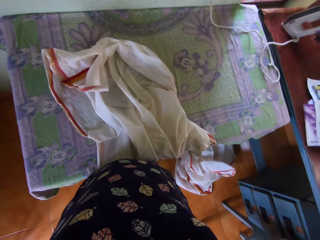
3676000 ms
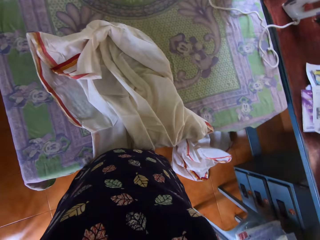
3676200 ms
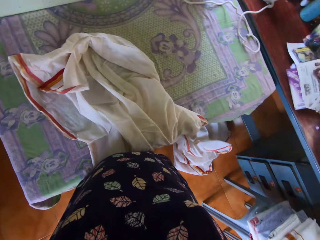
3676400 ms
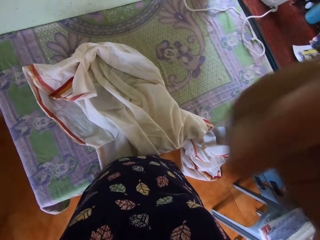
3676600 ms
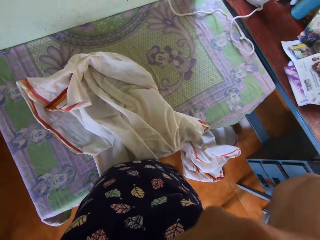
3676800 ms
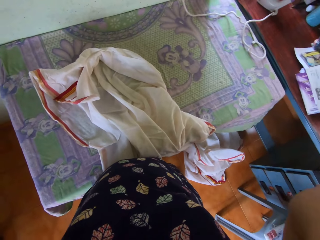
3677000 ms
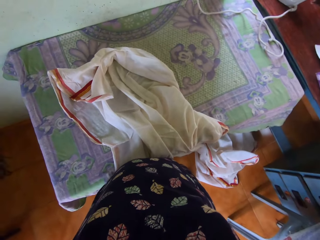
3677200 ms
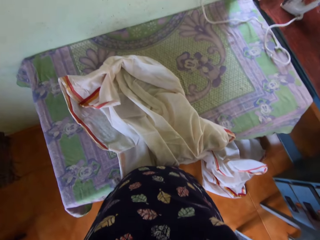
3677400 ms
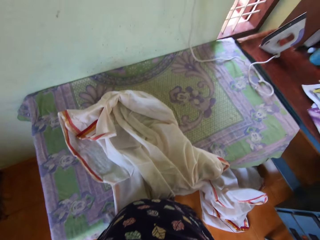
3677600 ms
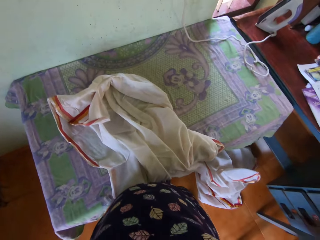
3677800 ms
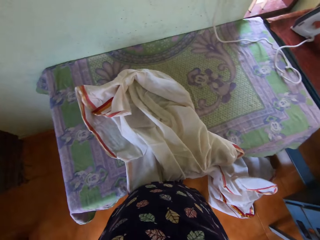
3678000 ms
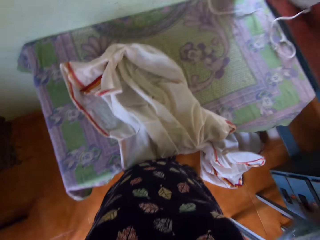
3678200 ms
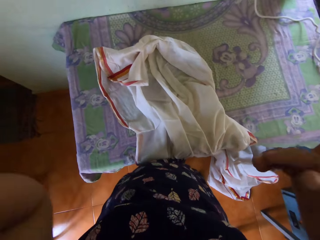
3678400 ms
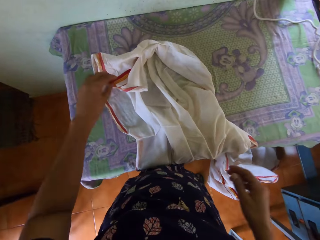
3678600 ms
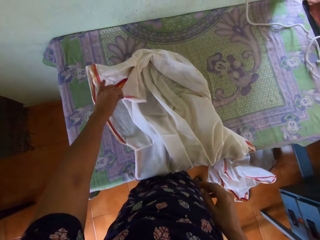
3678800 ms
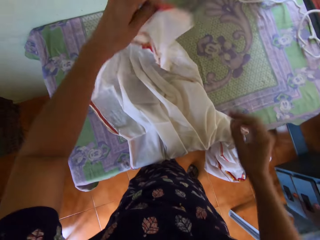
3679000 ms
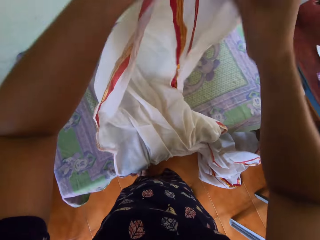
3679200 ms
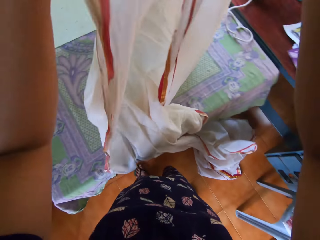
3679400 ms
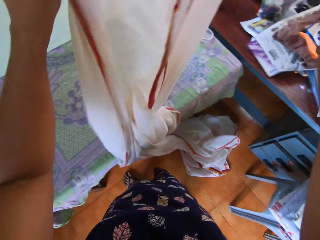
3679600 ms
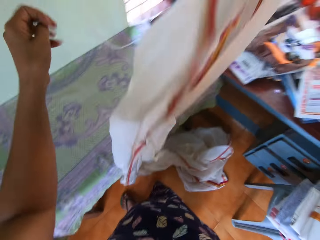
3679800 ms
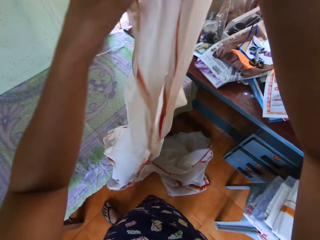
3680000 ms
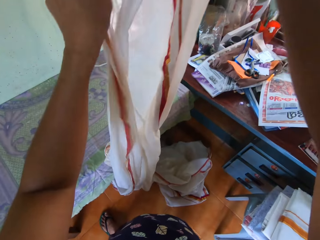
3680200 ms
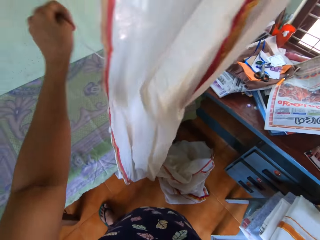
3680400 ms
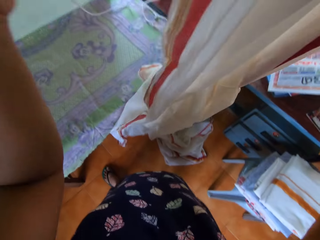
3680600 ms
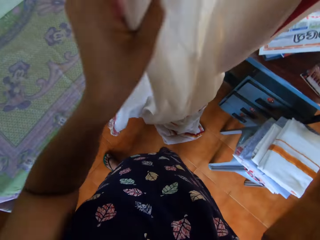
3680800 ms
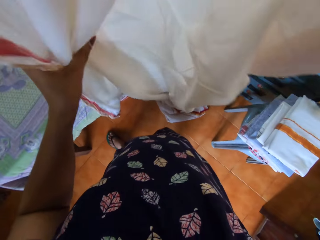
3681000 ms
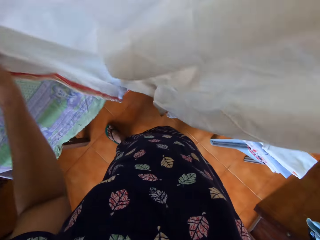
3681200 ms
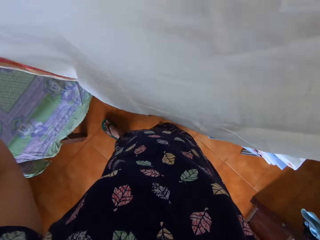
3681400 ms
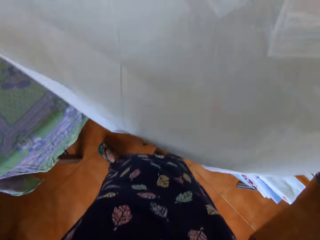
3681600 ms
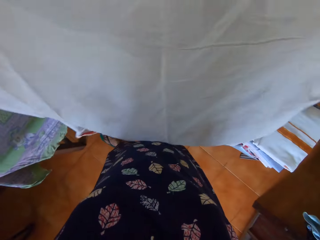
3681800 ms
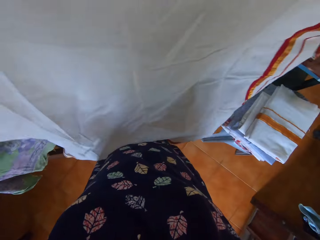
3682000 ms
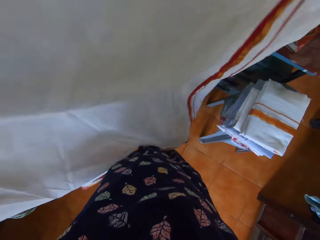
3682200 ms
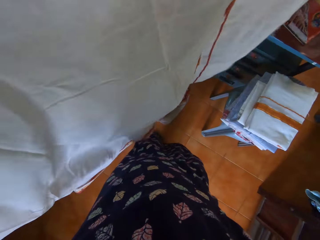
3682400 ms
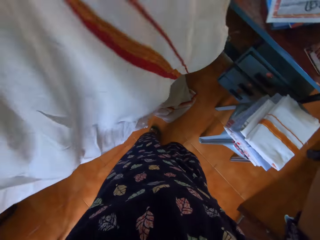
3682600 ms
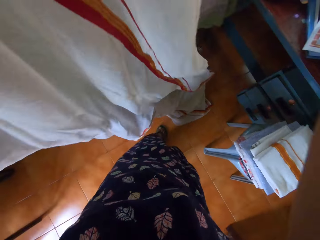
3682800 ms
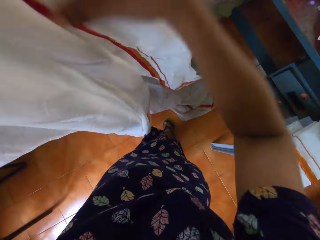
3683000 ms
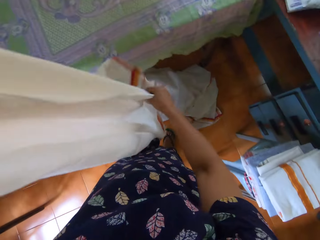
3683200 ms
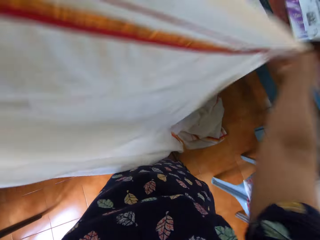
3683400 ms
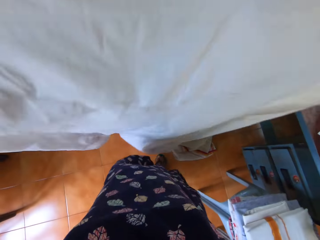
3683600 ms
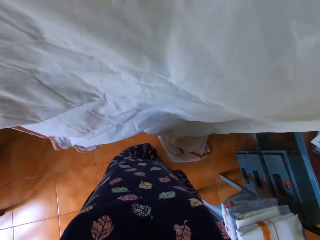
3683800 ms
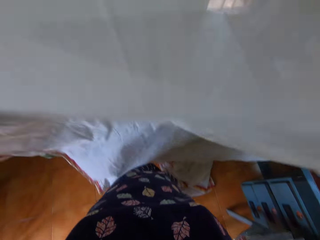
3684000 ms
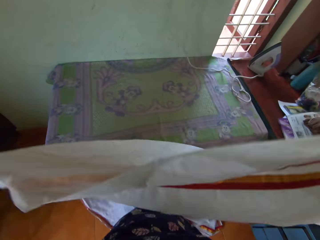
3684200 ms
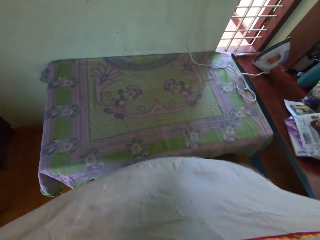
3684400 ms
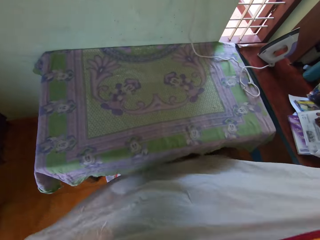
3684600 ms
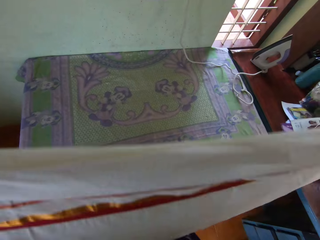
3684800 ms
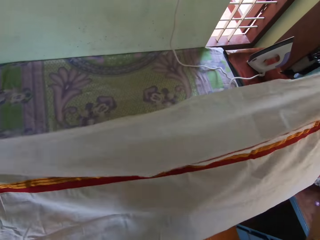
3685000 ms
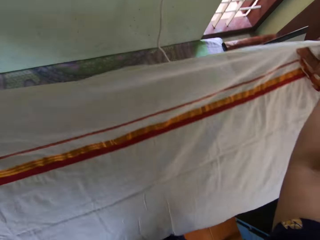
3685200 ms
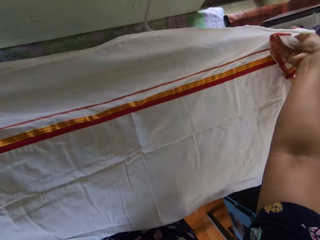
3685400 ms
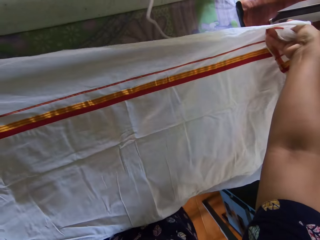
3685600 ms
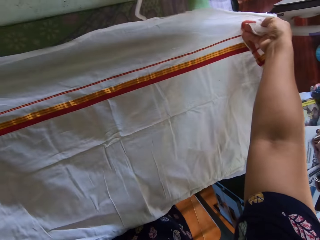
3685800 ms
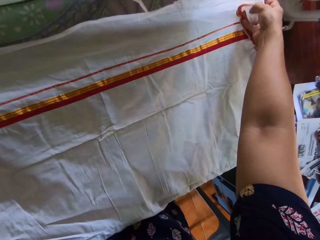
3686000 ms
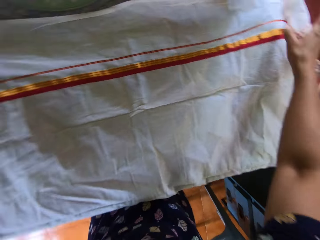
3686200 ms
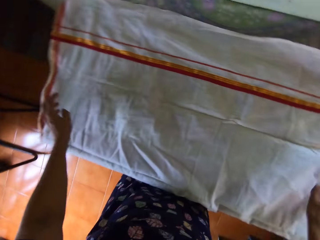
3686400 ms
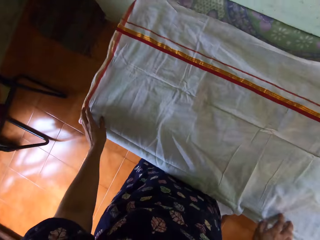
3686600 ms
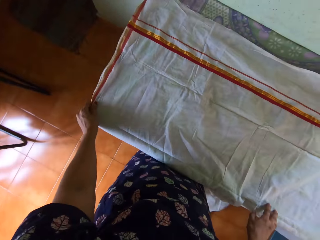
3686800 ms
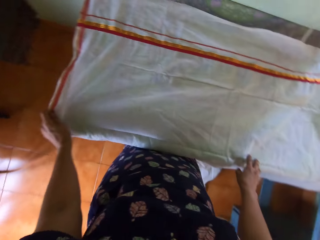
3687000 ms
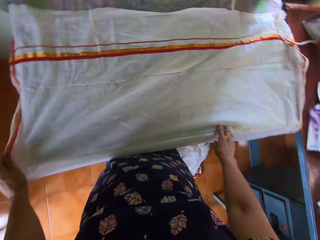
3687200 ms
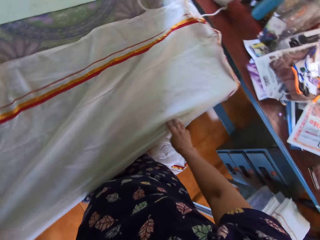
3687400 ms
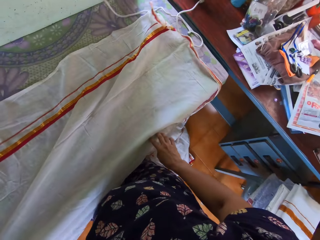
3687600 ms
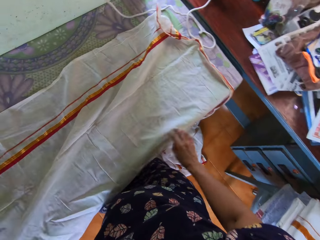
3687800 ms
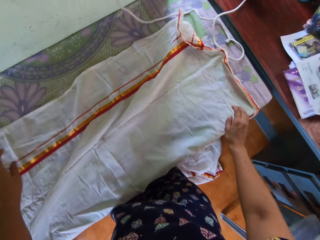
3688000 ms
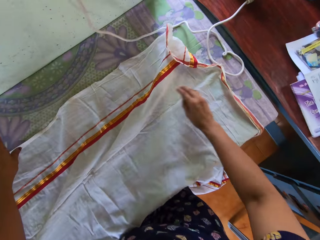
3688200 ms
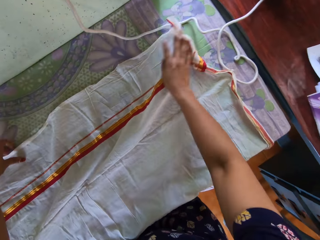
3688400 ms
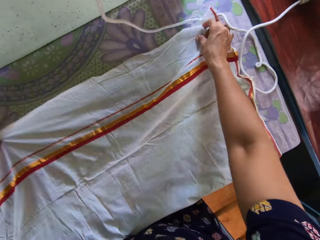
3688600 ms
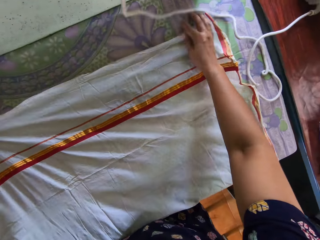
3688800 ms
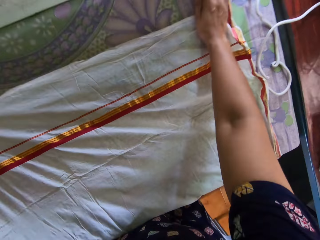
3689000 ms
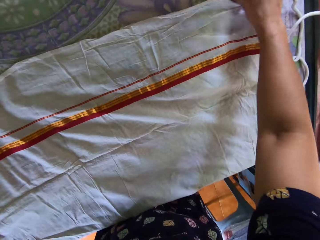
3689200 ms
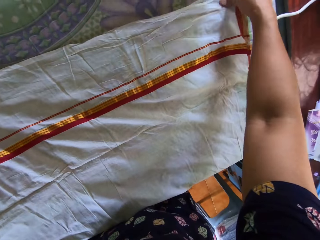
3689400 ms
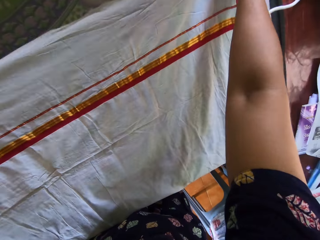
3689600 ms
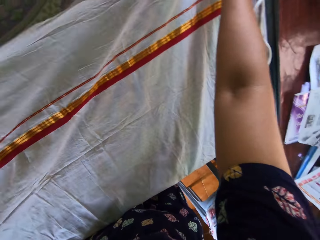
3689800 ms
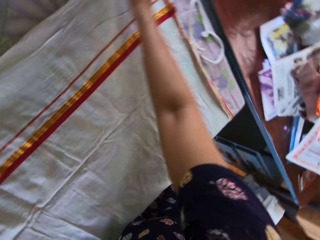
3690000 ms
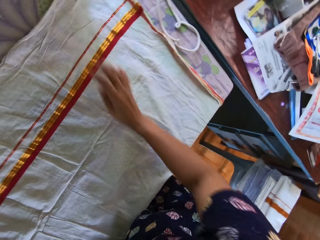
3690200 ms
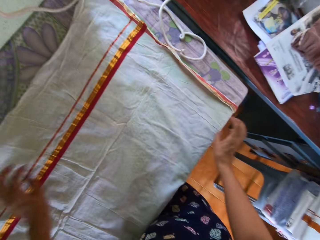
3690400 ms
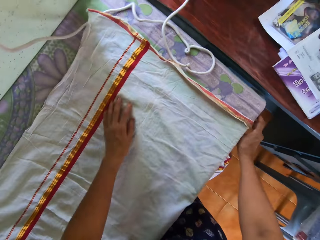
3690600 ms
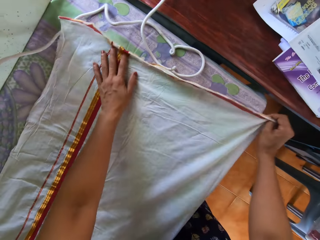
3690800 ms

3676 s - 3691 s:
The camera wearer moves her hand. She stretches the fabric or bedsheet. She picks the bedsheet up with her left hand and holds the bedsheet with both hands. She lifts the fabric. She spreads the bedsheet on the pressing table. She moves the fabric.

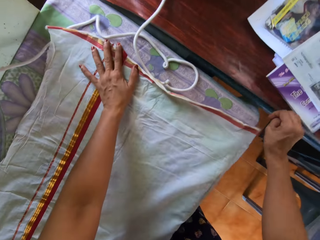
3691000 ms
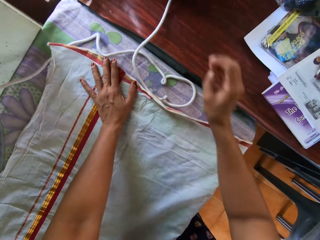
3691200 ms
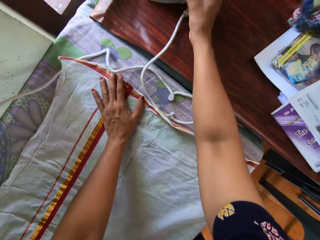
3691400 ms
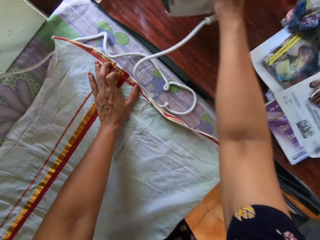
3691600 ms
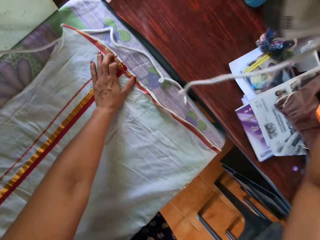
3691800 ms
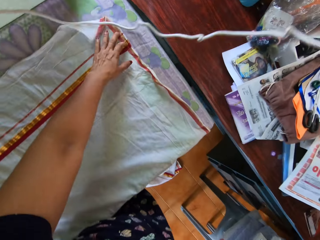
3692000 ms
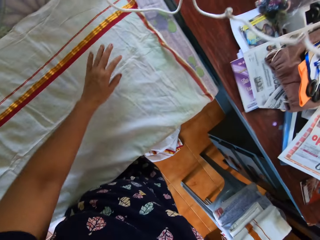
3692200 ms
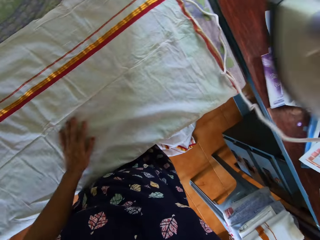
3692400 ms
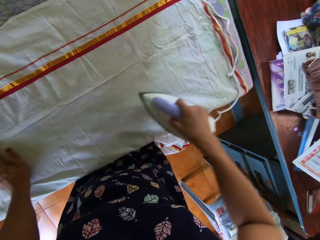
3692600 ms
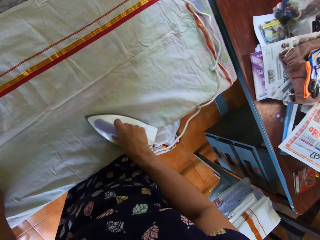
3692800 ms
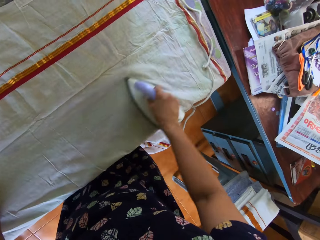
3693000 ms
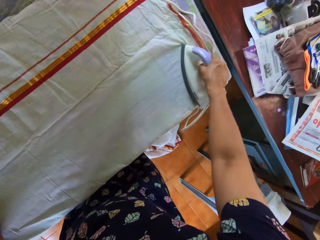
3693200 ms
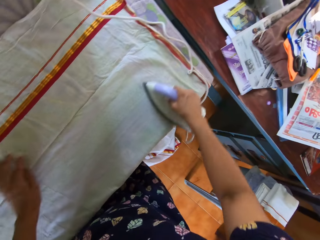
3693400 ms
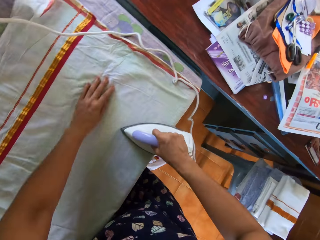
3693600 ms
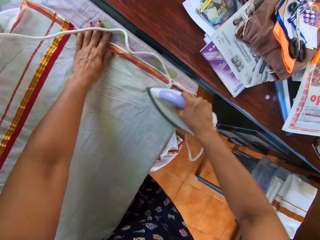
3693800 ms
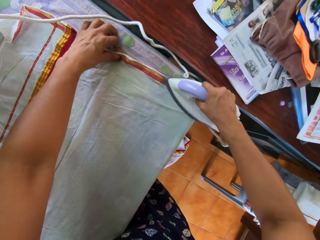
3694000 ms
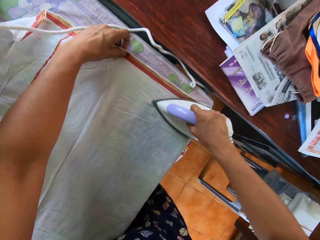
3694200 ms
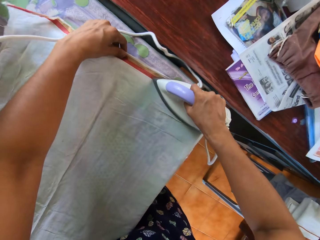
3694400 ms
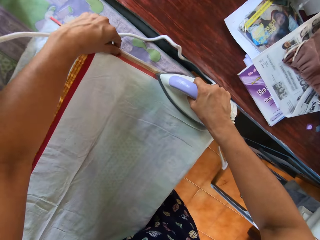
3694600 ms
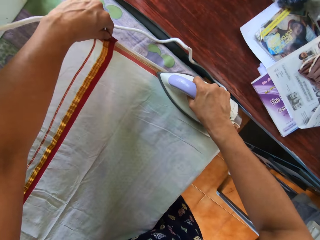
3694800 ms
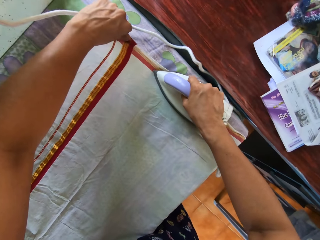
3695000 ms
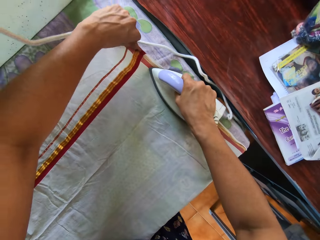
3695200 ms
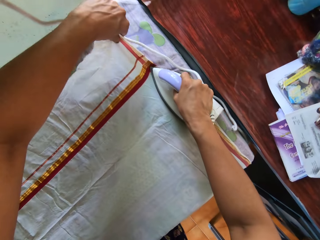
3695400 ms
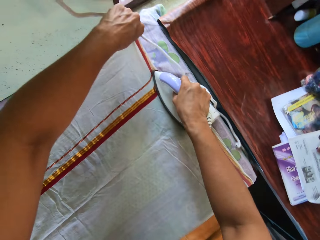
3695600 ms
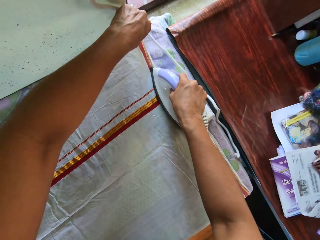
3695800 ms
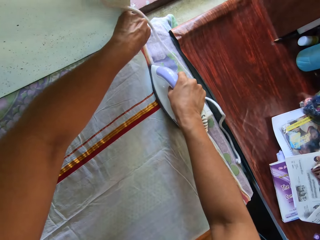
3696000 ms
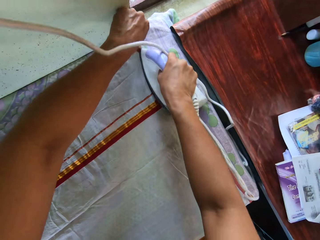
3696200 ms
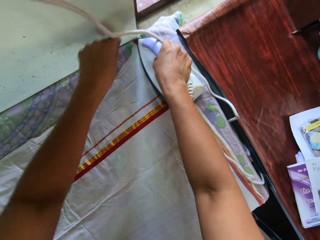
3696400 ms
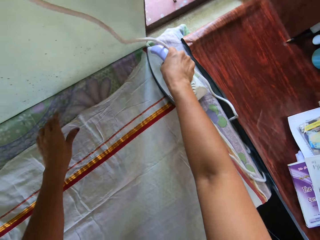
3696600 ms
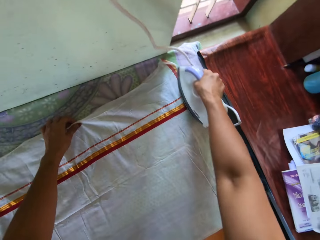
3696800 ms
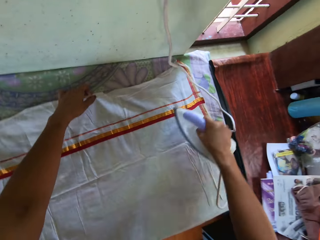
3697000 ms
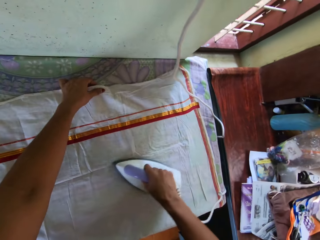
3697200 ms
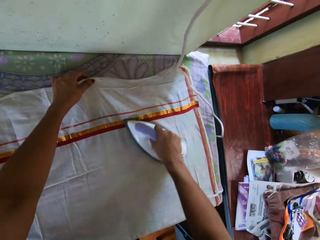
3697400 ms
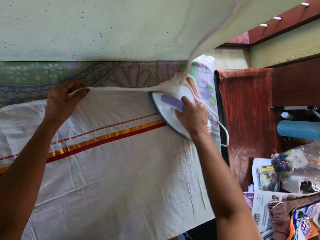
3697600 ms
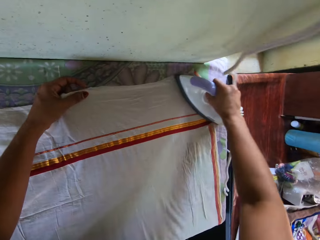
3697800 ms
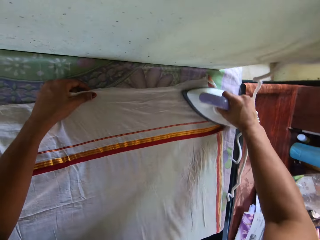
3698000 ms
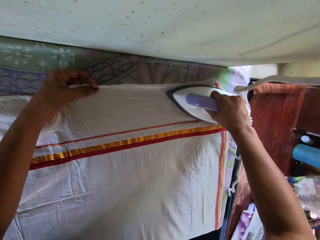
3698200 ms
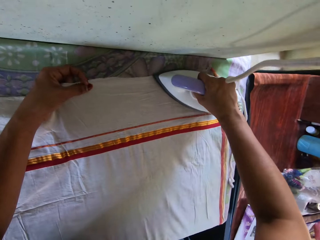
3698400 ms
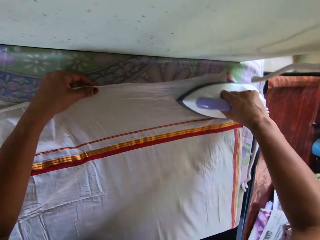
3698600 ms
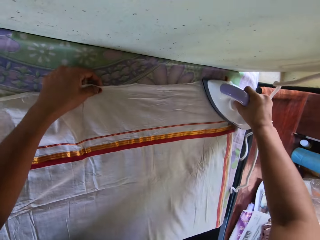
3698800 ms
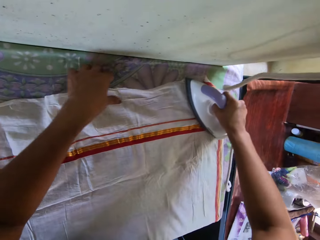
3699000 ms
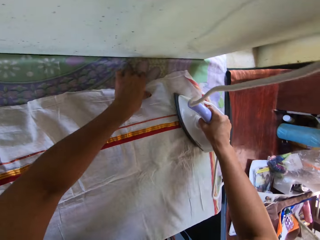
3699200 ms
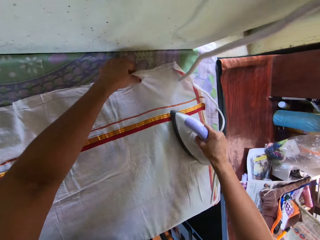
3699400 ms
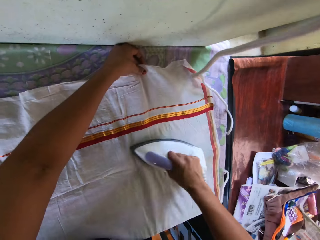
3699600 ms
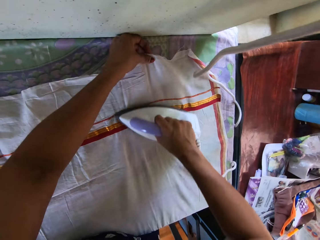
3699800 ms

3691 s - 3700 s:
The camera wearer stretches the fabric or bedsheet. She picks a pressing iron from the desk with her right hand. She presses the bedsheet on the pressing table with the pressing iron in her right hand. She stretches the fabric with the hand as she irons.
